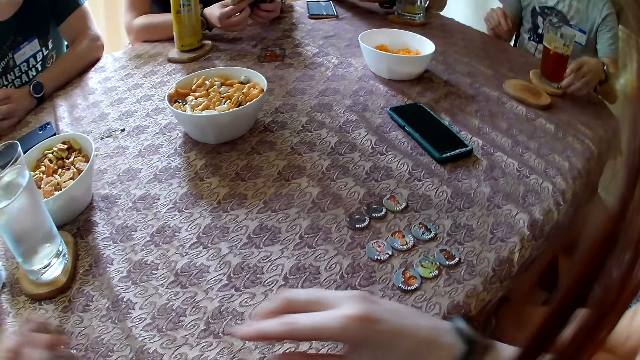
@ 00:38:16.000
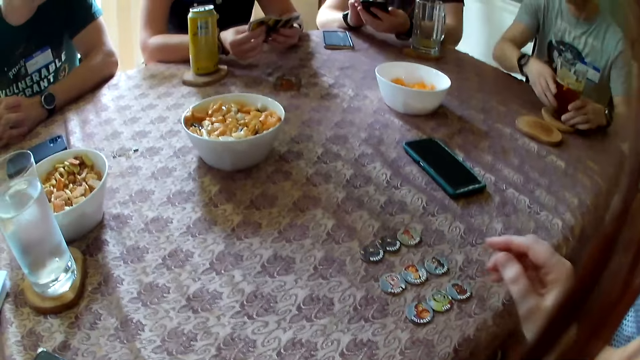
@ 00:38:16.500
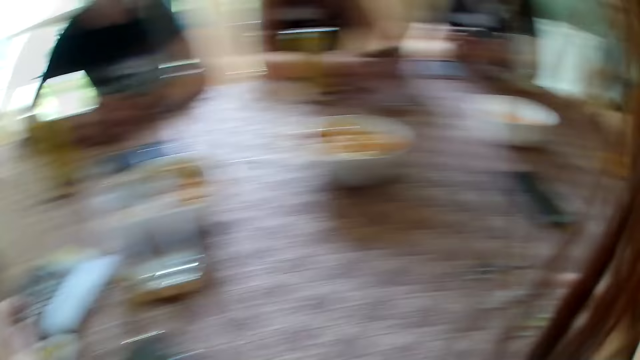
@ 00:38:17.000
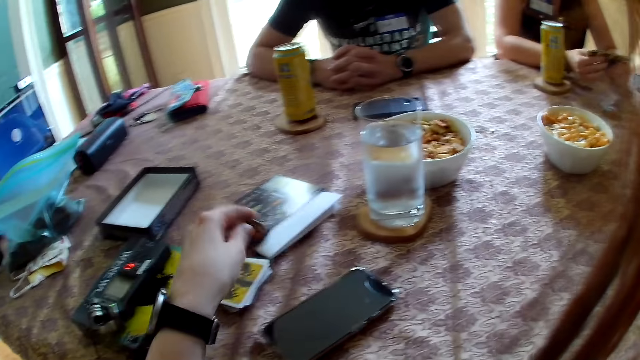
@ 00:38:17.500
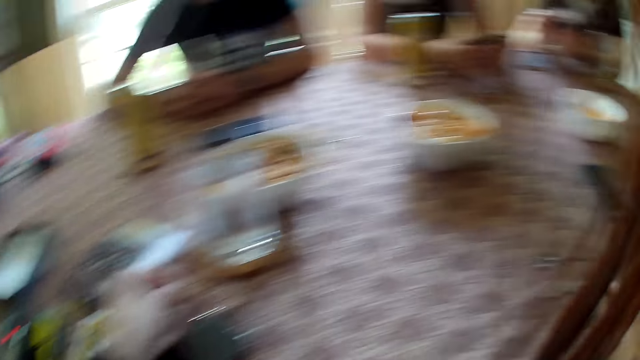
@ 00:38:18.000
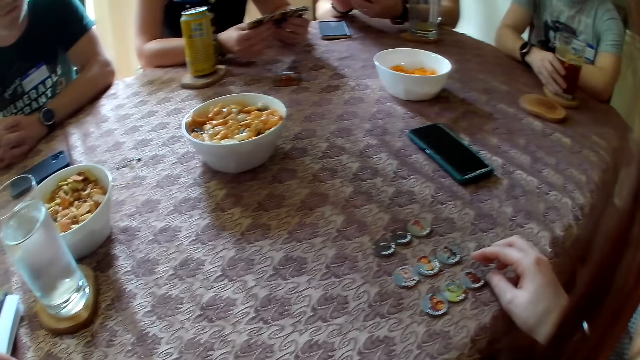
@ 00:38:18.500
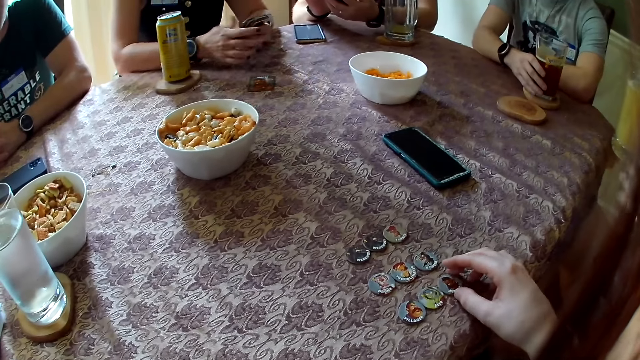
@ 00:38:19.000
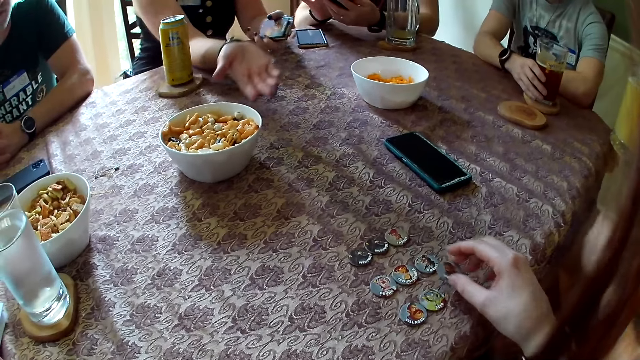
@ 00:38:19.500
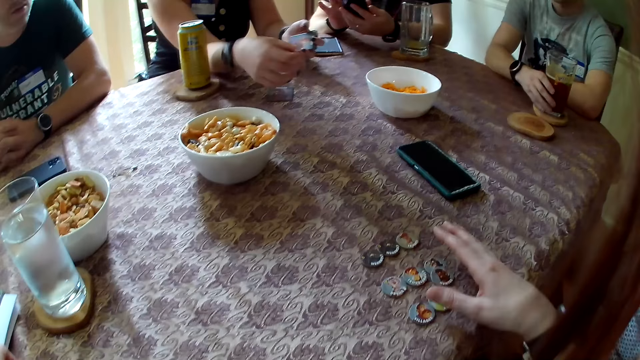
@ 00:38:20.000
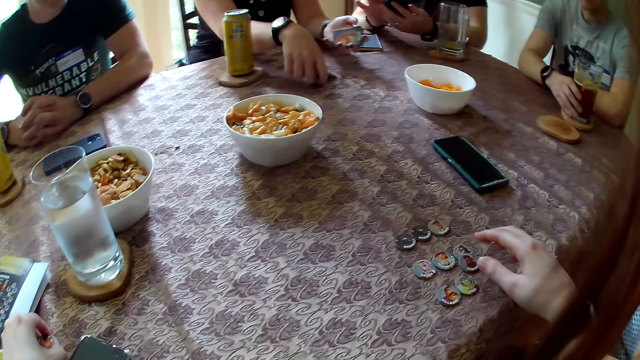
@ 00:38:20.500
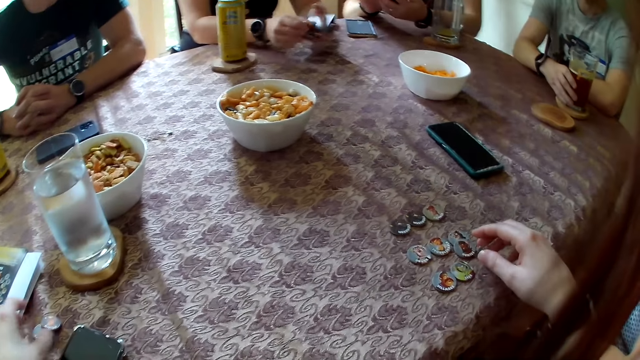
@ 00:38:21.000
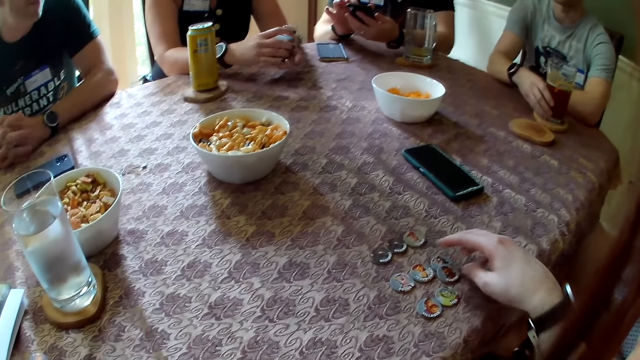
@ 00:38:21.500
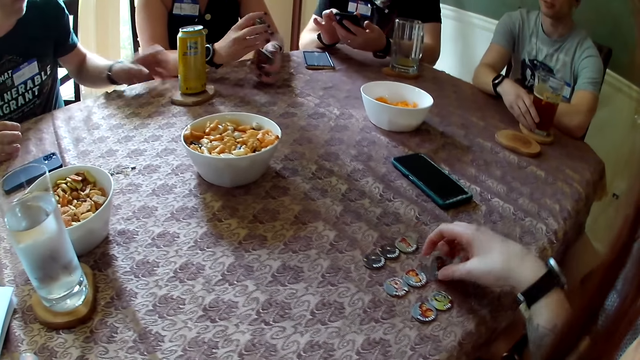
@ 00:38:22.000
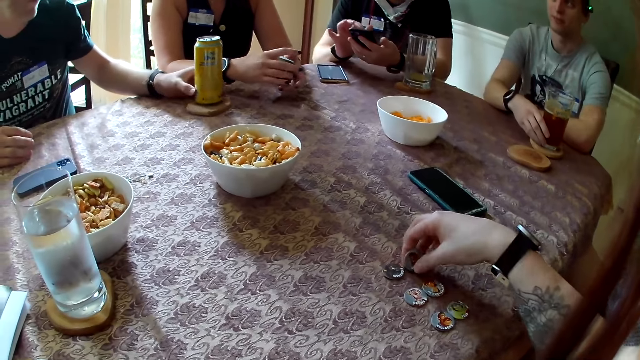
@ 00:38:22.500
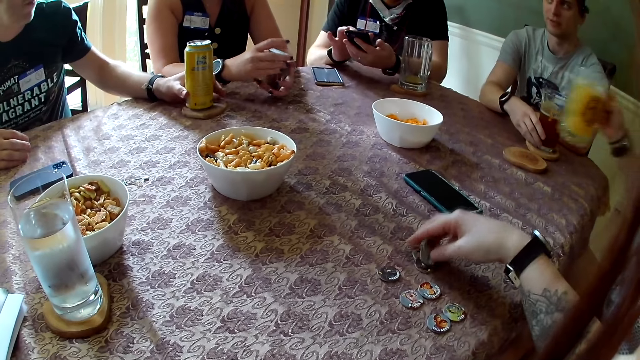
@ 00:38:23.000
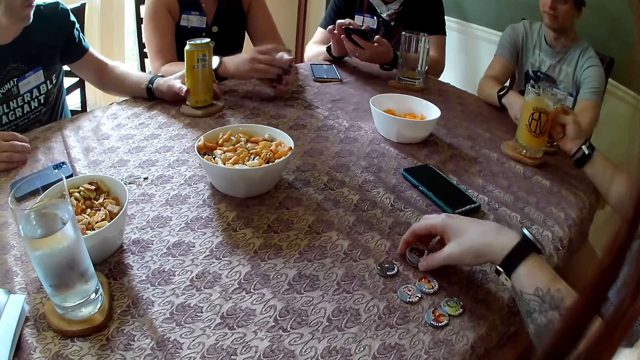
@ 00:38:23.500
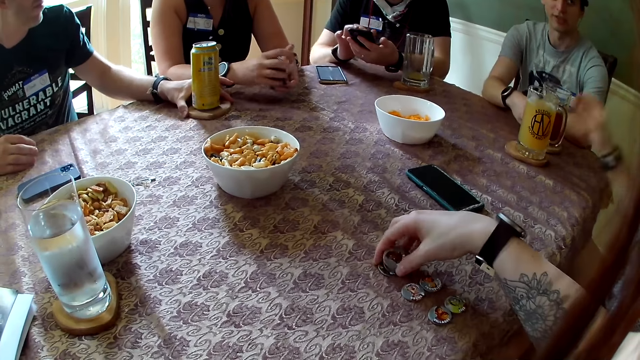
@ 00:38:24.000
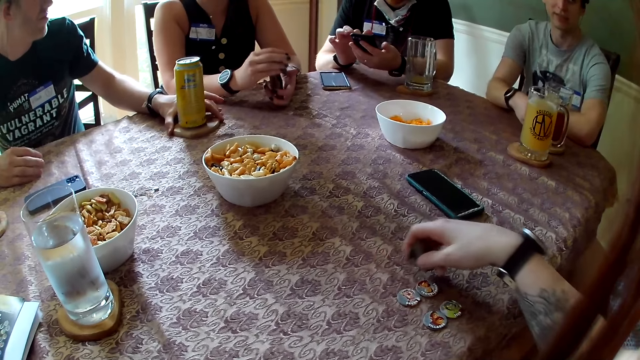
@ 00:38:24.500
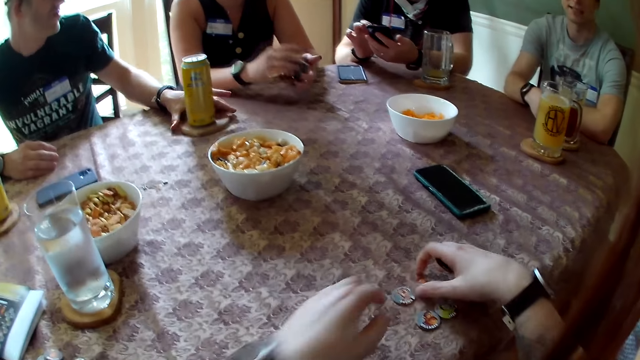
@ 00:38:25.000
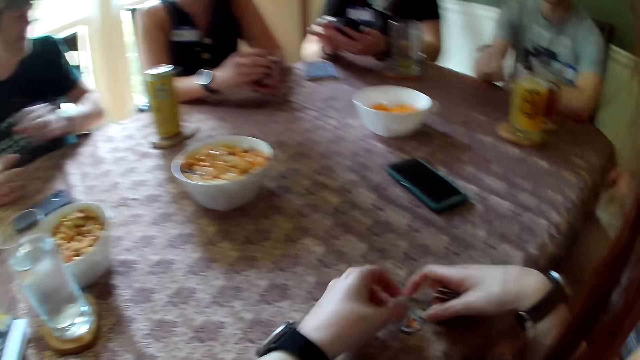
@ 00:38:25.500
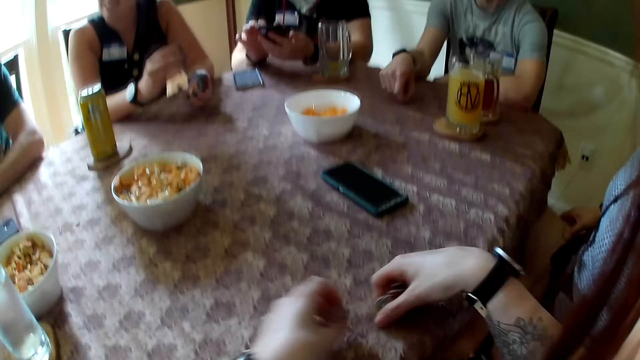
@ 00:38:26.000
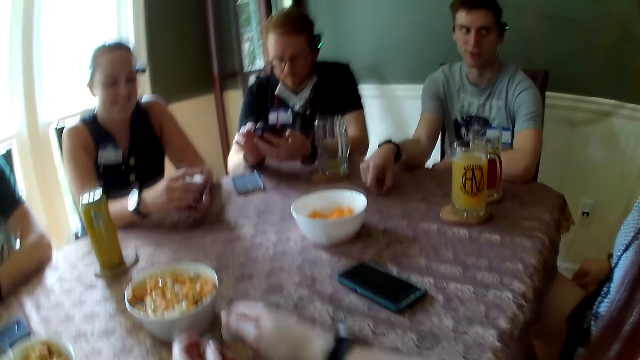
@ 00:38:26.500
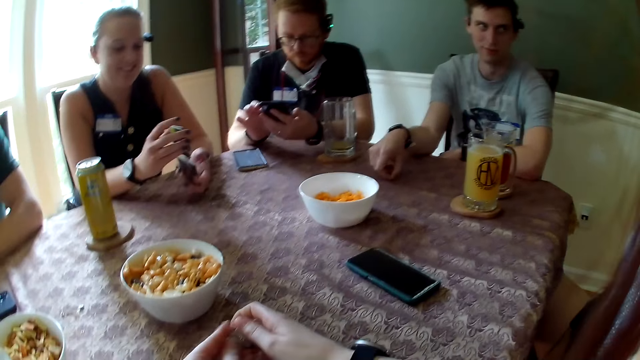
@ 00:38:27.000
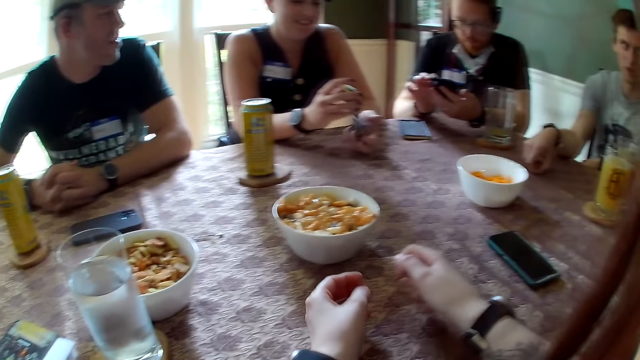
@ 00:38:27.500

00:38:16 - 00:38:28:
A man holds the glass cup on the table with his left hand. He holds the glass cup on the table with his right hand. The camera wearer drops the pile of role tokens in her left hand on the table. She lifts a role token on the table with her right hand and drops the role token in her right hand on the table. A woman lifts the card on the table with her right hand and passes the card in her right hand to her left hand. Another man operates the phone in his left hand with his right hand. The camera wearer lifts a role token on the table with her right hand. The woman shuffles the cards in her hands. The camera wearer lifts a role token on the table with her right hand. She lifts the pile of role tokens on the table with her right hand. She lifts a role token on the table with her right hand. She does so again. She lifts a role token on the table with her left hand. She lifts a role token on the table with her right hand. She lifts a role token on the table with her left hand.

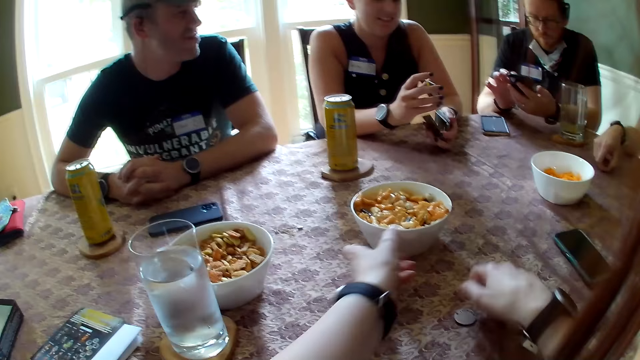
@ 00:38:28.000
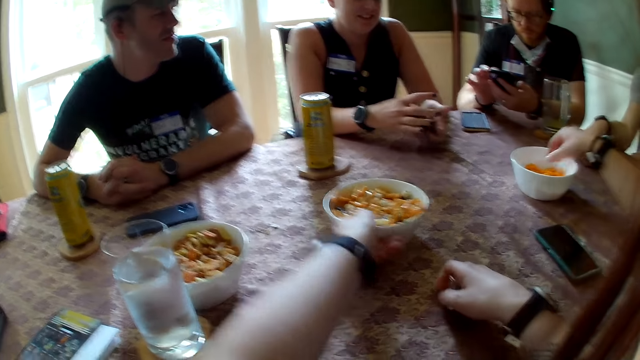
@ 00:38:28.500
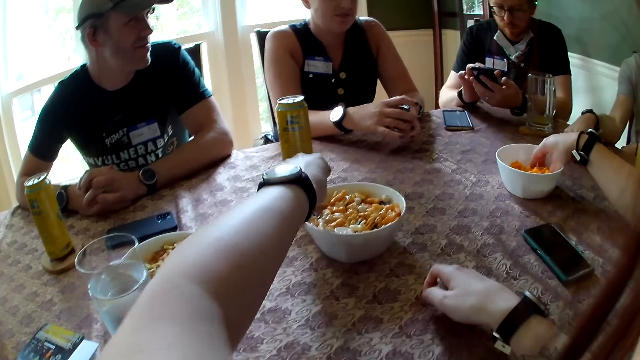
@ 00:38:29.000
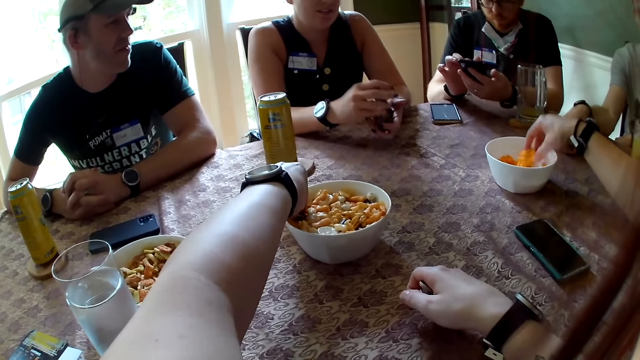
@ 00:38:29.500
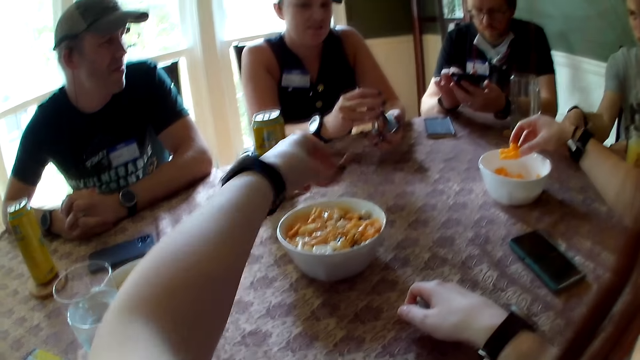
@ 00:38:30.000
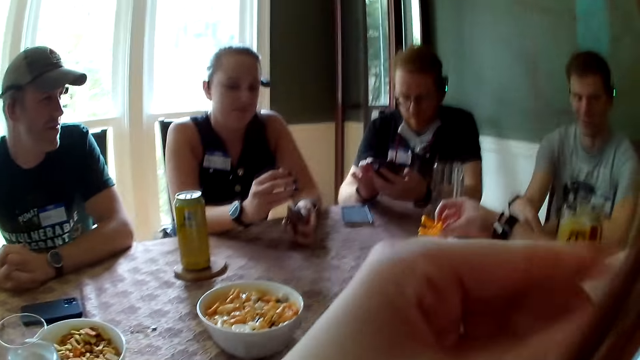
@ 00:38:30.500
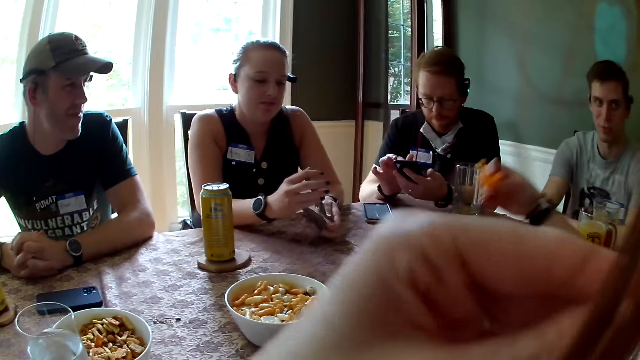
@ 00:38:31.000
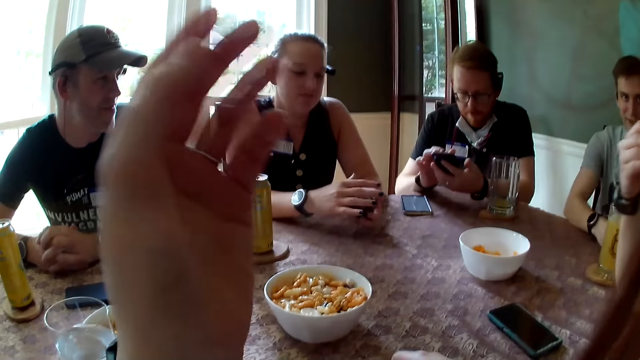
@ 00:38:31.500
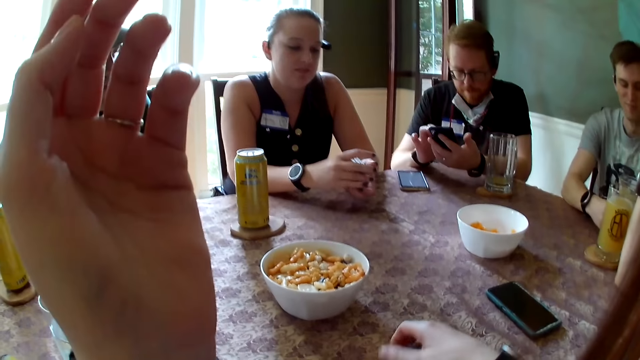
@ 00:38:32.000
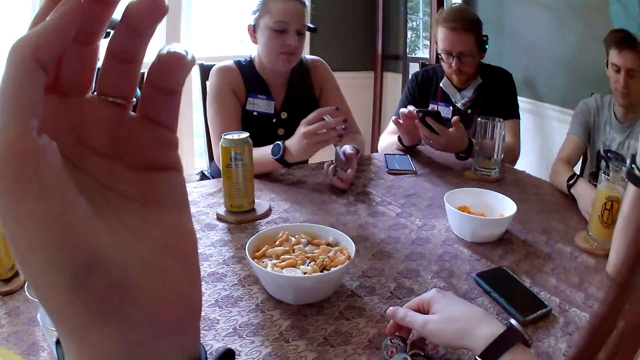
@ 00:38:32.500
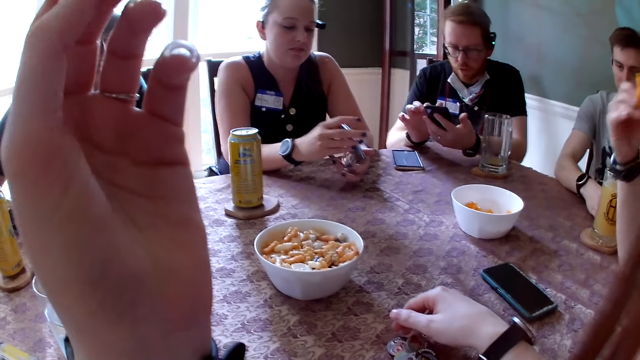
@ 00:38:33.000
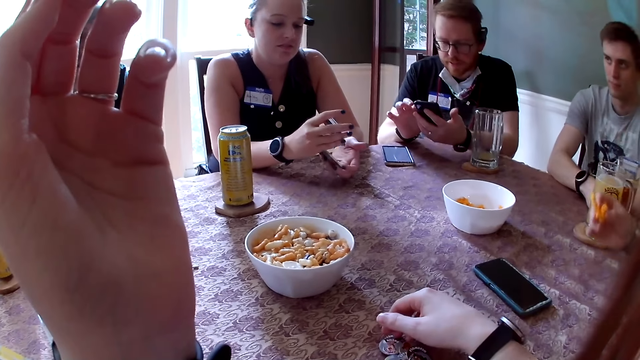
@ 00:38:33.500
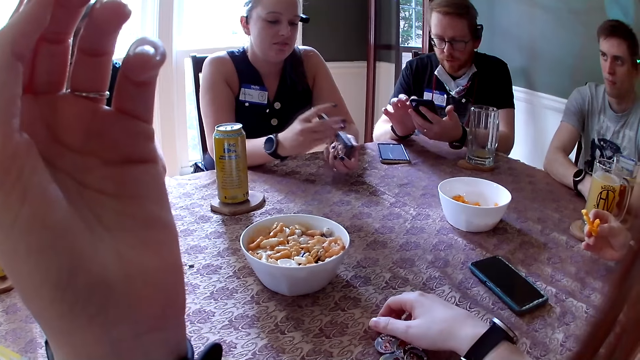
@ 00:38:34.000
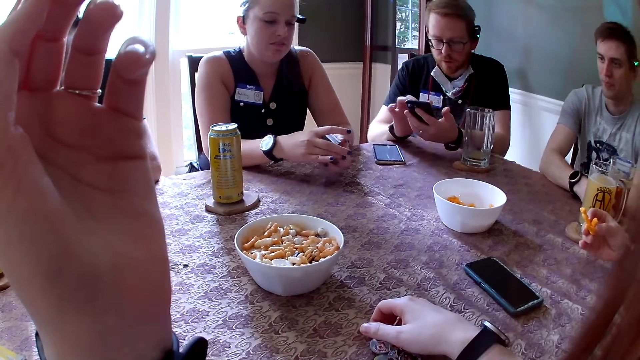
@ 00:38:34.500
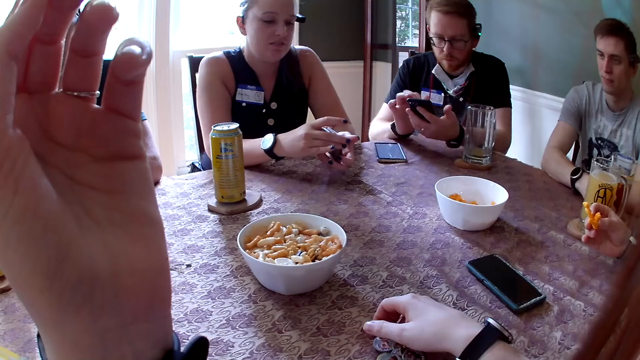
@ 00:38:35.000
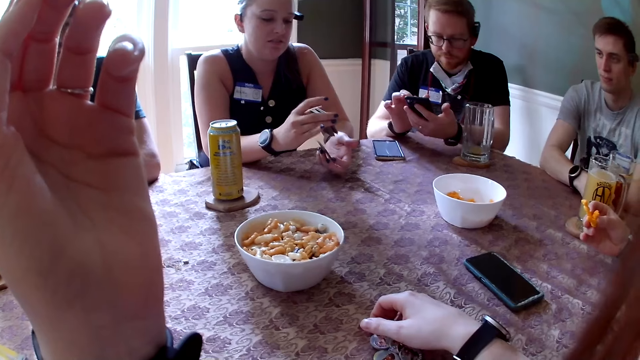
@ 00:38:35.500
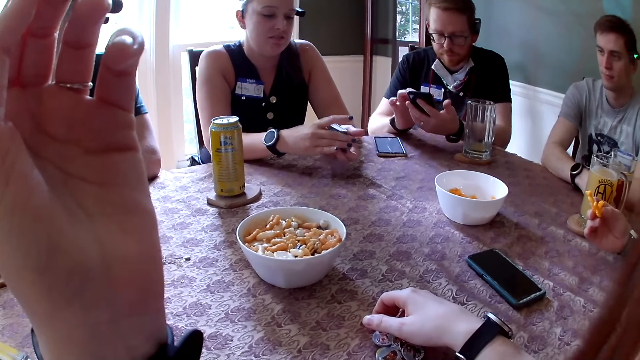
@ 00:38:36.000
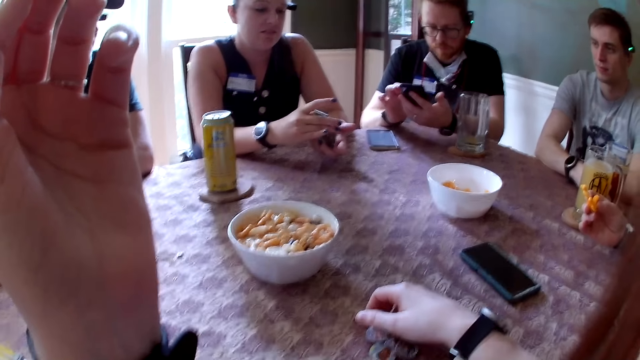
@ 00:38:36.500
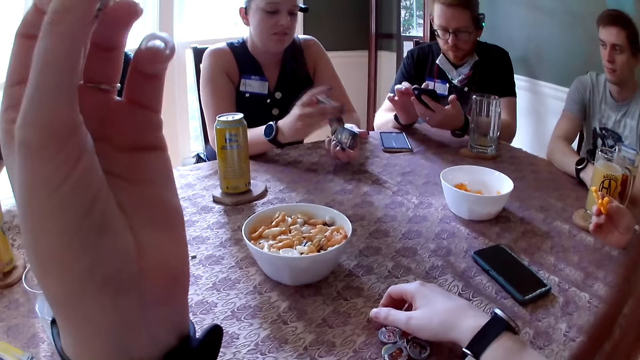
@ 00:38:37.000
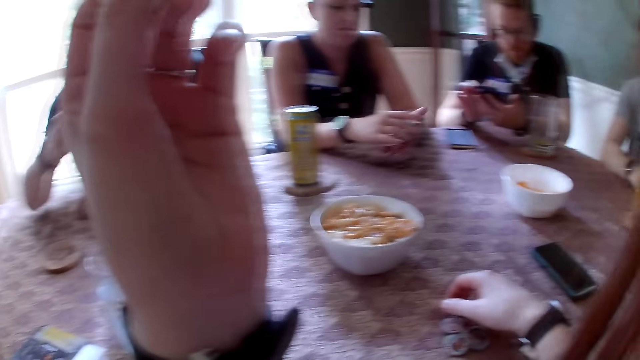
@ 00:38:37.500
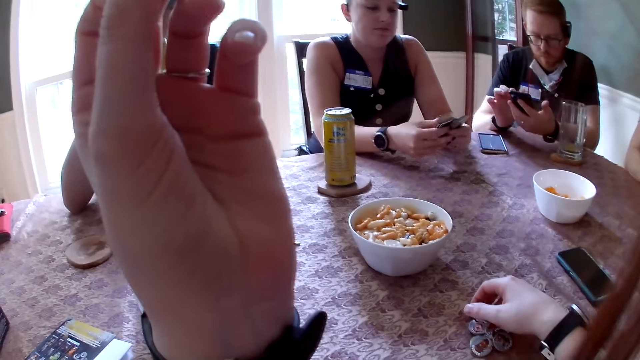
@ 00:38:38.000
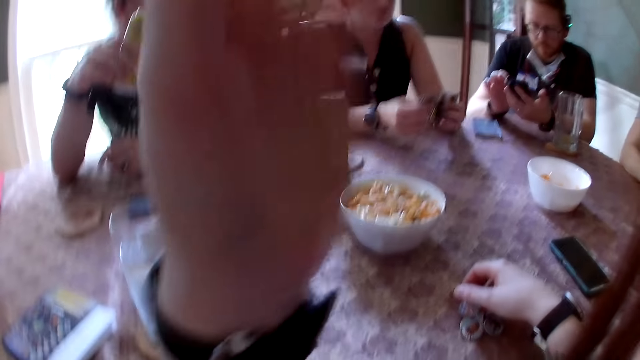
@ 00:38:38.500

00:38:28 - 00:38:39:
The camera wearer drops a role token in her right hand on the table. She lifts the role token on the table with her right hand. She adjusts the bowl of snacks with her left hand. The woman lifts some snacks from the bowl of snacks with her right hand. The camera wearer grabs a snack from the bowl of snacks on the table with her left hand. She eats the snack. She drops the role tokens in her right hand on the table. The woman rests her right hand on the table. The man lifts the can on the table with his right hand. The camera wearer touches her face with her left hand.
